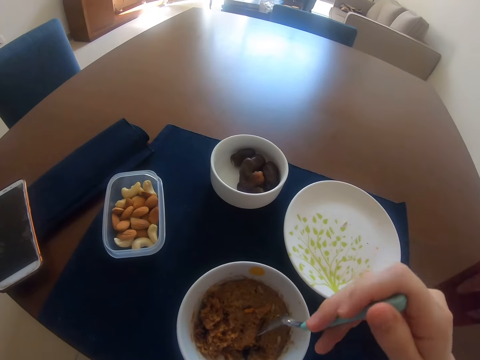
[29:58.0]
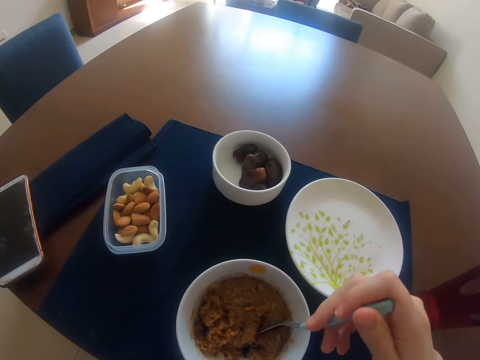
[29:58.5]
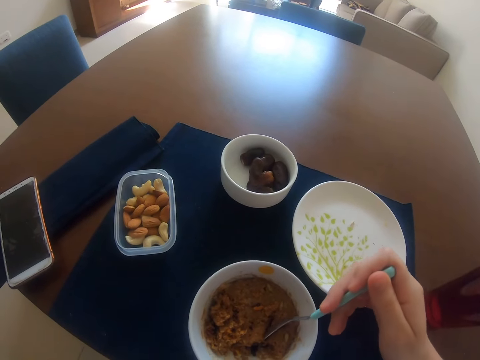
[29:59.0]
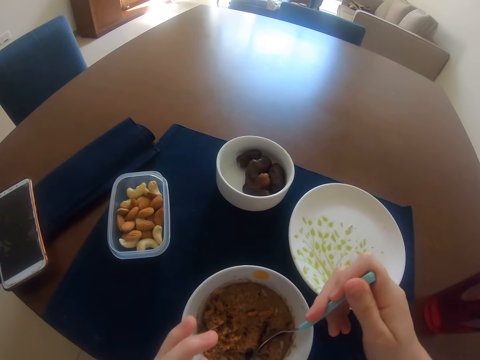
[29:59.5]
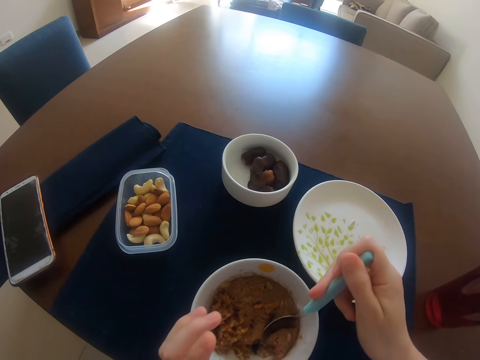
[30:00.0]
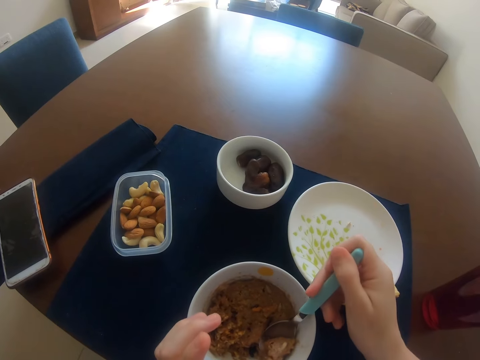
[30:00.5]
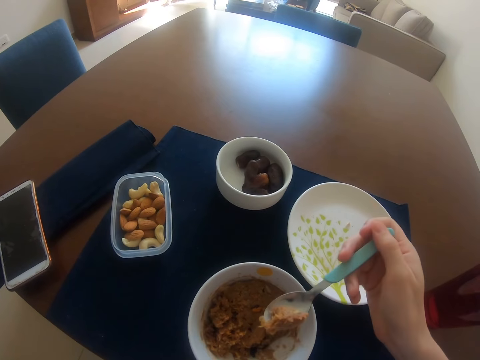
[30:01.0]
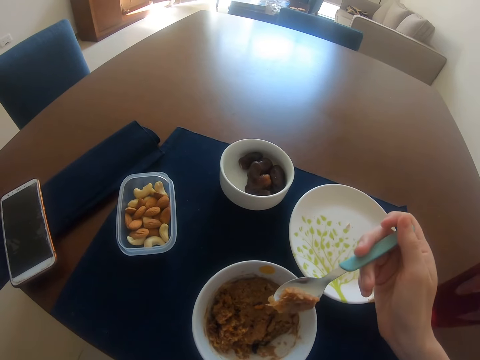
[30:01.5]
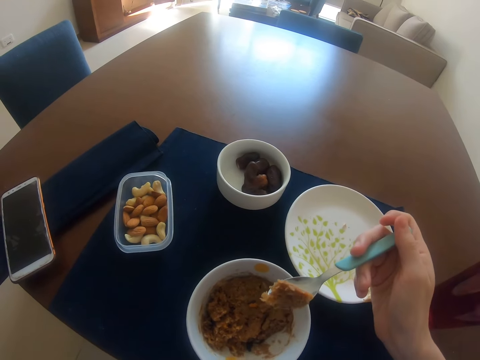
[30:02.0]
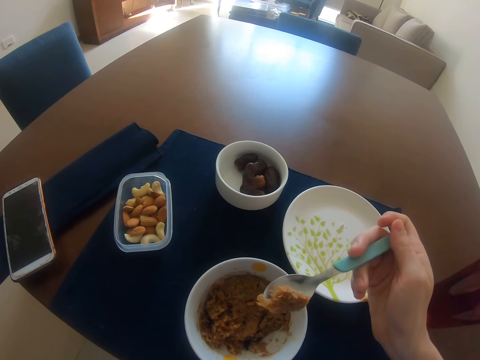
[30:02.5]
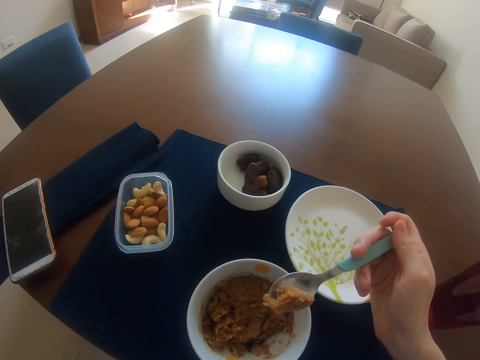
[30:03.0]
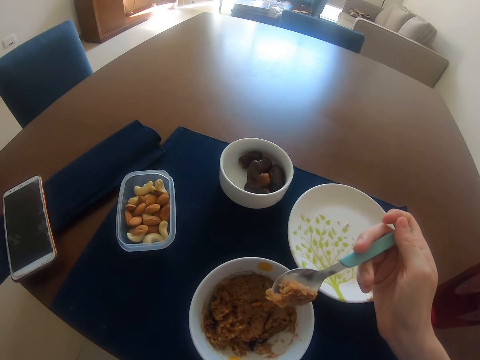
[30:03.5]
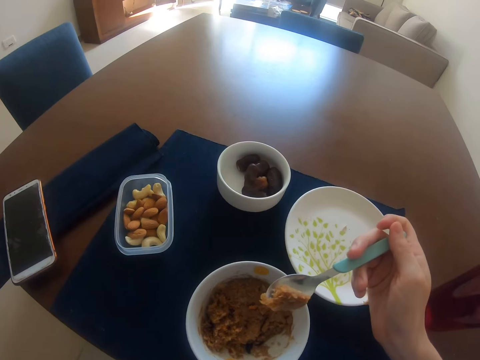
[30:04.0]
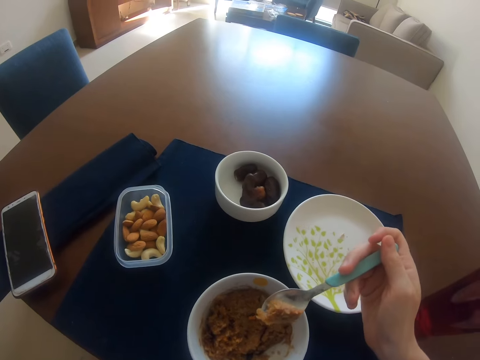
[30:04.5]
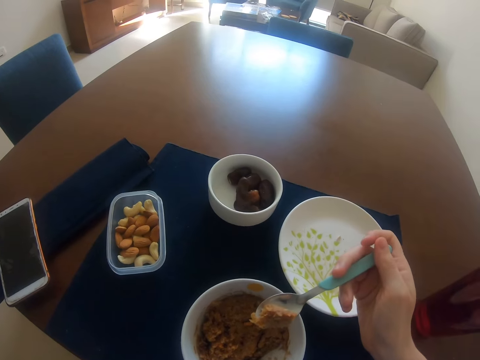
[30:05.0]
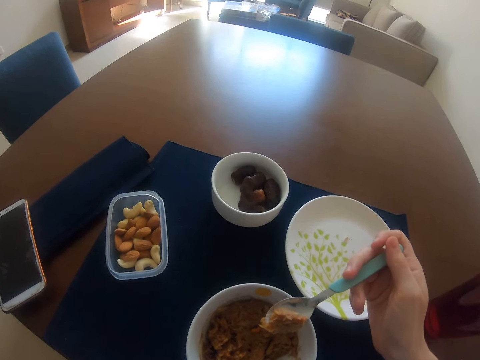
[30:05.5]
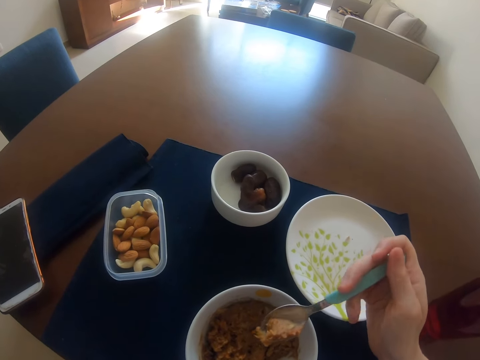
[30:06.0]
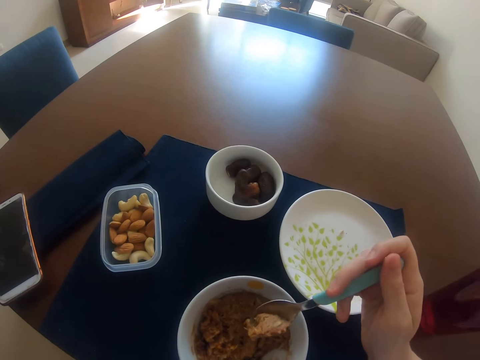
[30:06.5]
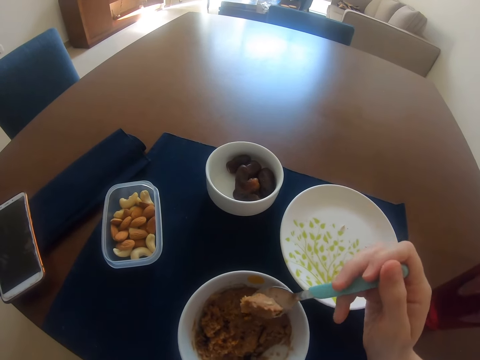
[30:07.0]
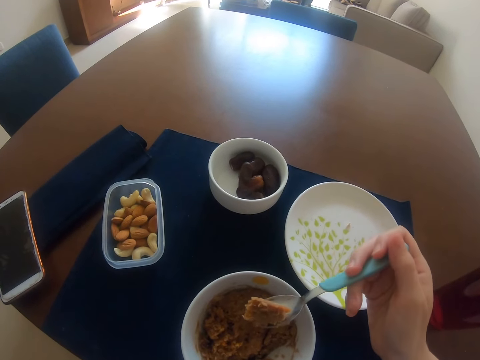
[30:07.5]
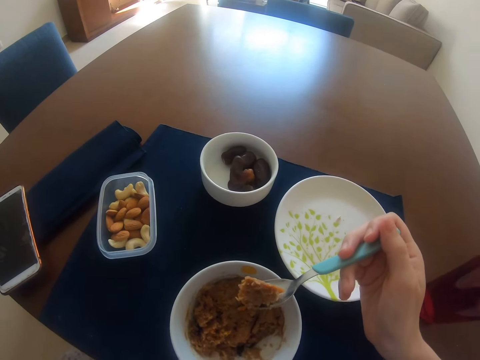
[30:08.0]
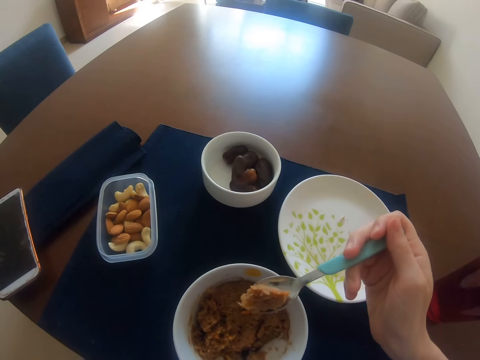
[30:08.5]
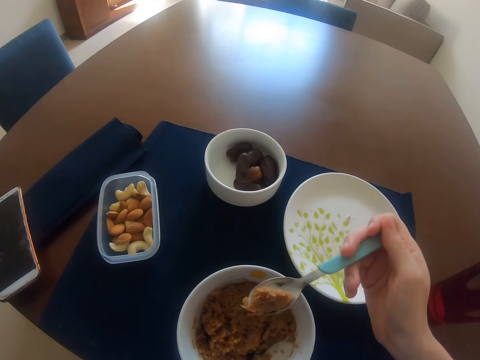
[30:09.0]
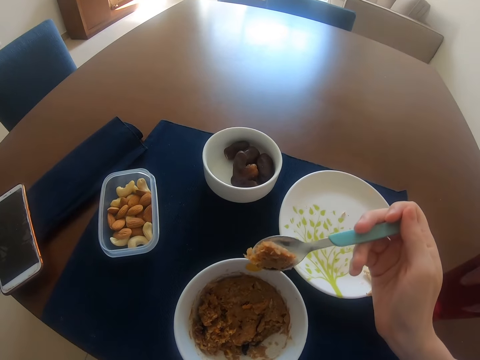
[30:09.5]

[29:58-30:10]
The camera wearer moves food on the bowl with a spoon on the right hand. They scoop food from the bowl with the spoon. They hold the spoon with the right hand.

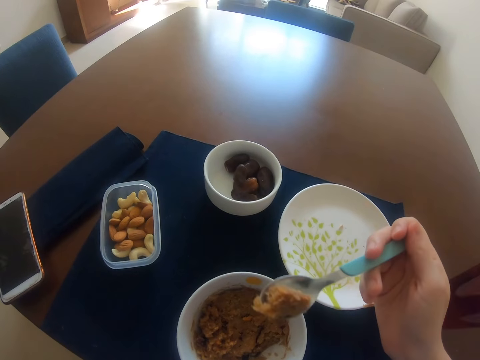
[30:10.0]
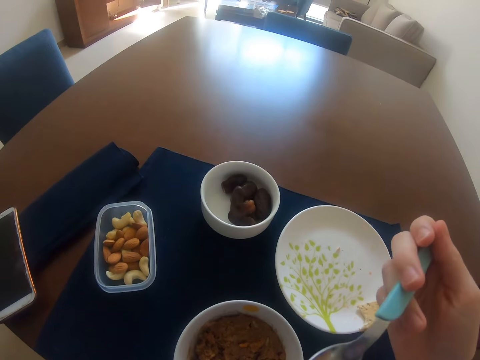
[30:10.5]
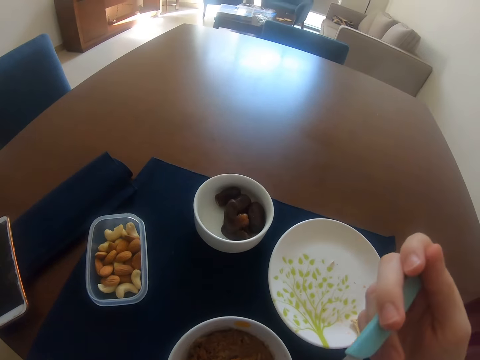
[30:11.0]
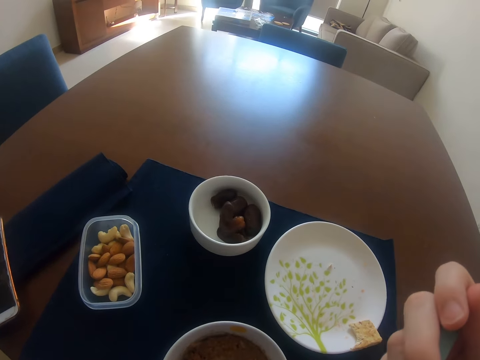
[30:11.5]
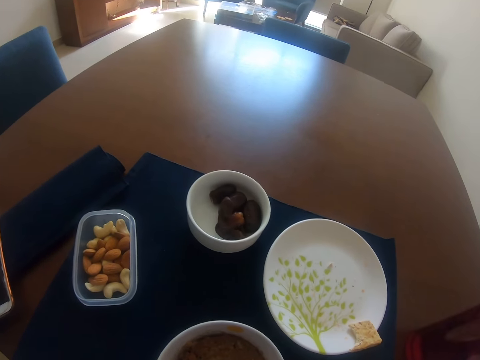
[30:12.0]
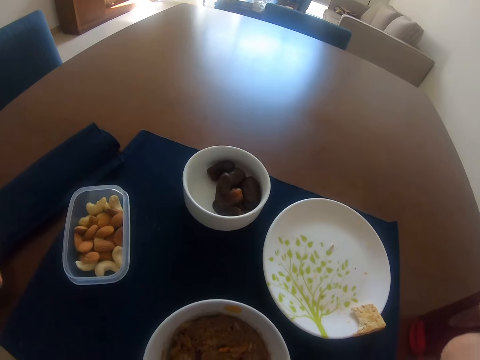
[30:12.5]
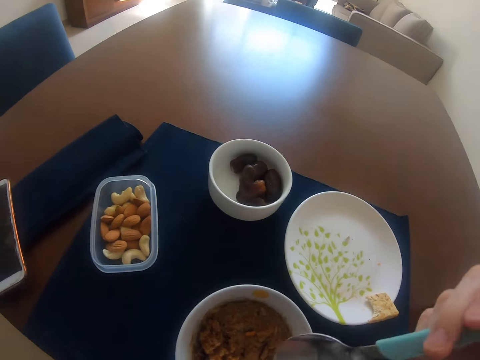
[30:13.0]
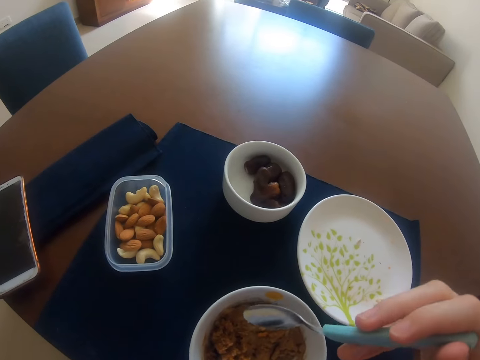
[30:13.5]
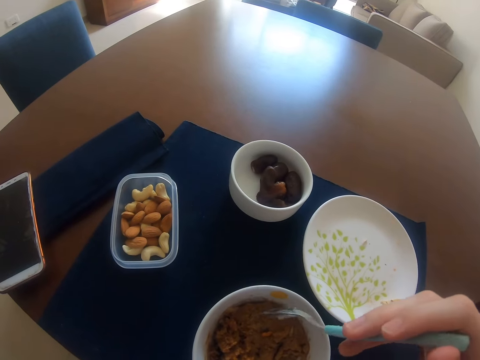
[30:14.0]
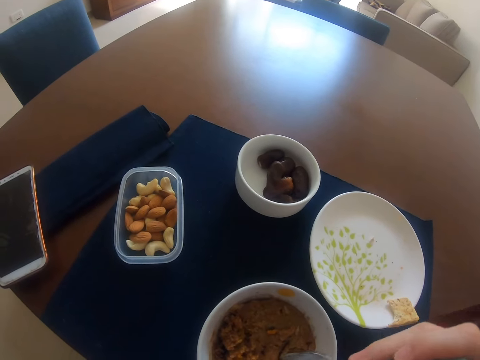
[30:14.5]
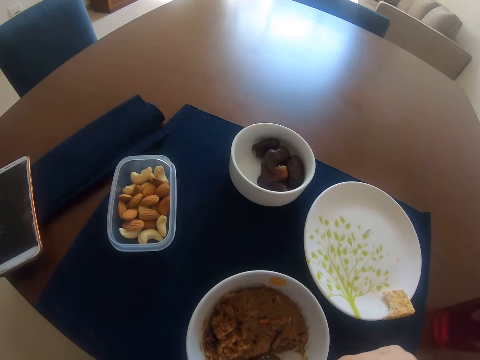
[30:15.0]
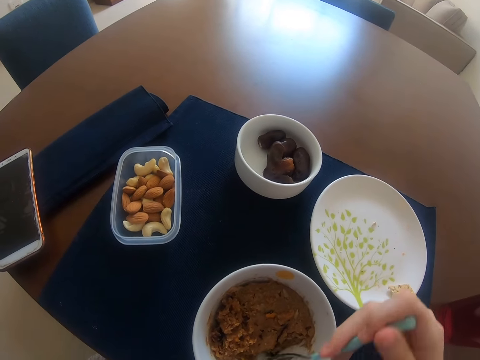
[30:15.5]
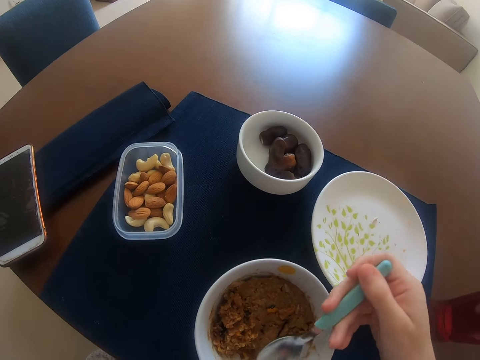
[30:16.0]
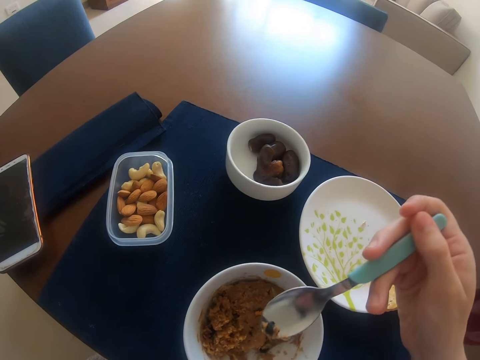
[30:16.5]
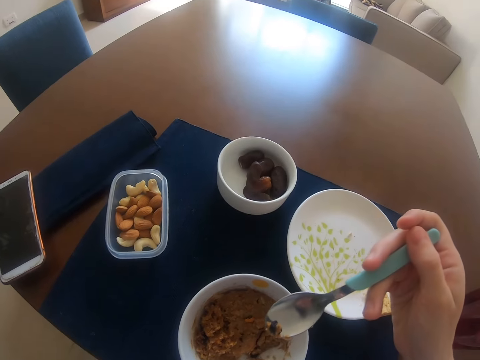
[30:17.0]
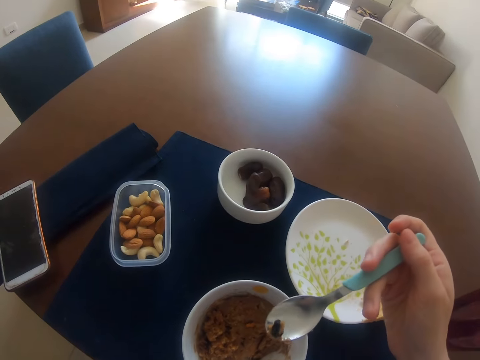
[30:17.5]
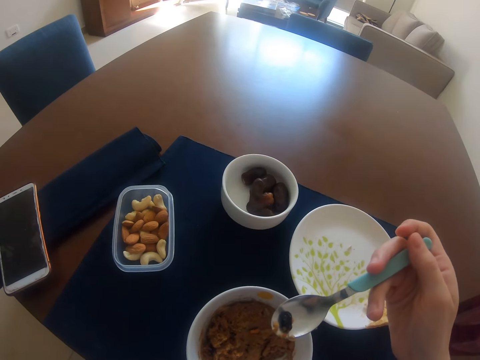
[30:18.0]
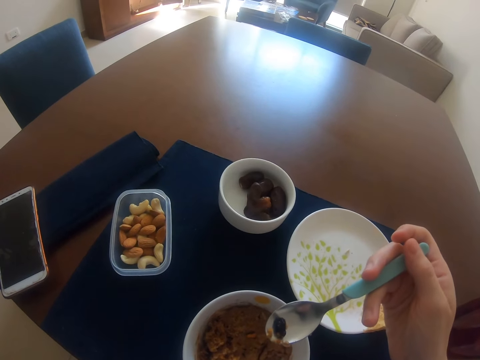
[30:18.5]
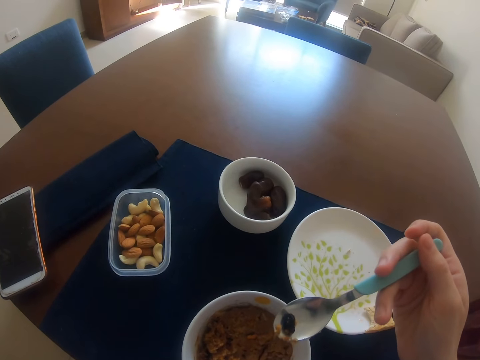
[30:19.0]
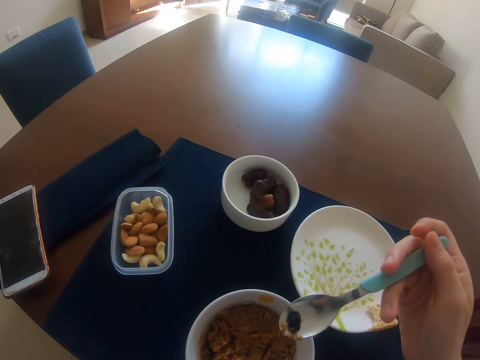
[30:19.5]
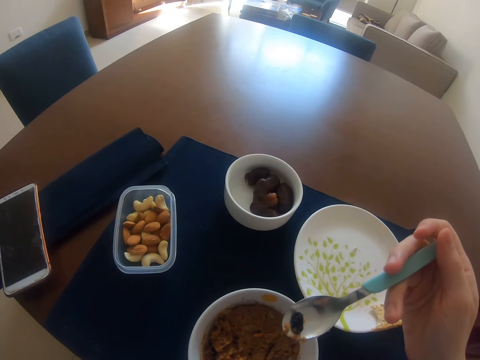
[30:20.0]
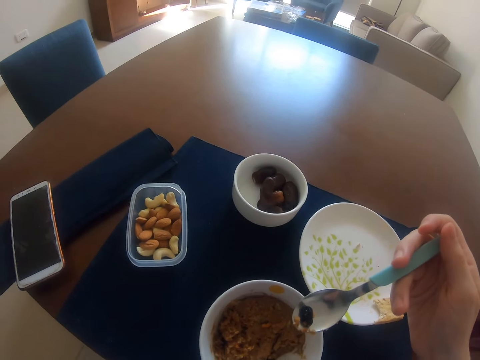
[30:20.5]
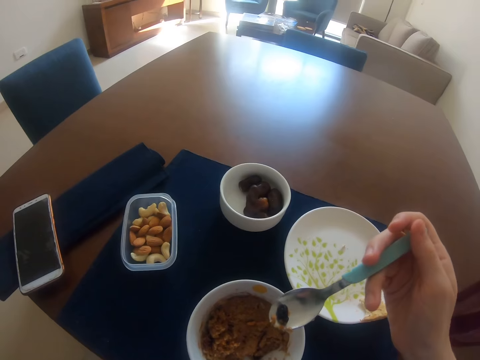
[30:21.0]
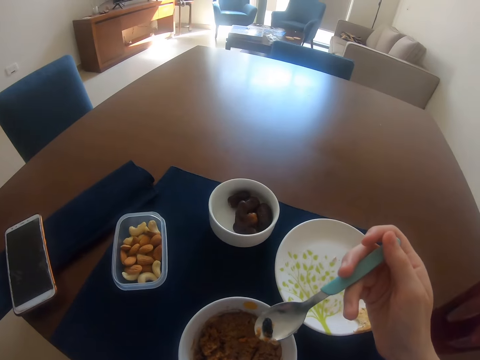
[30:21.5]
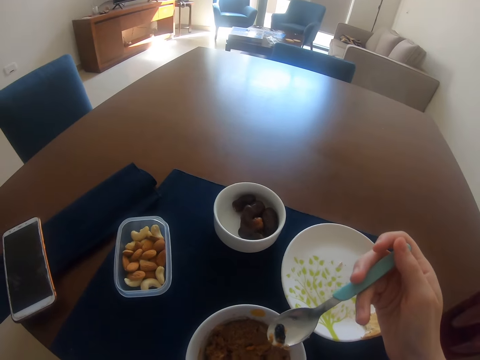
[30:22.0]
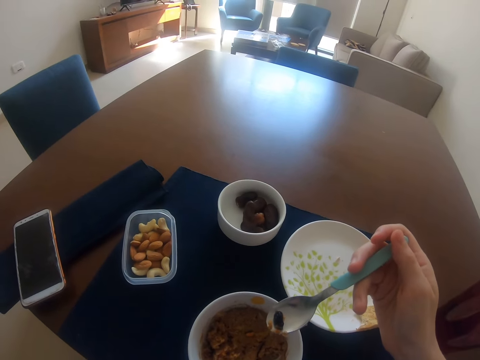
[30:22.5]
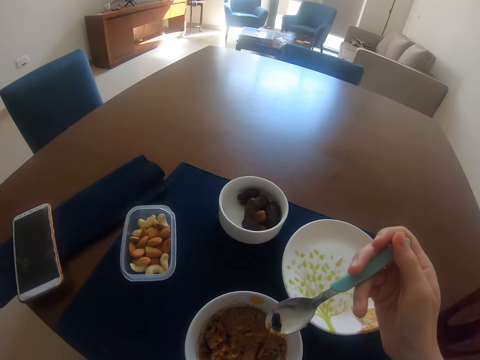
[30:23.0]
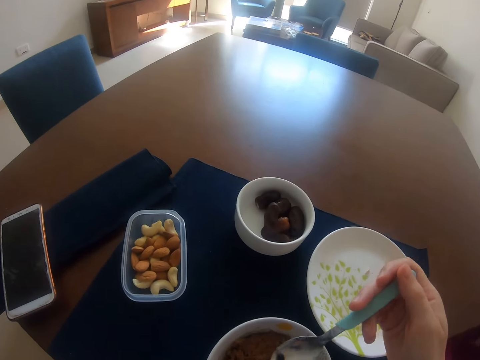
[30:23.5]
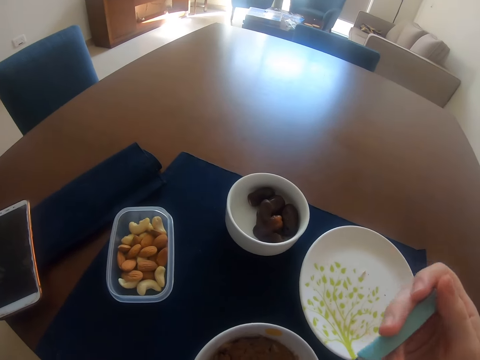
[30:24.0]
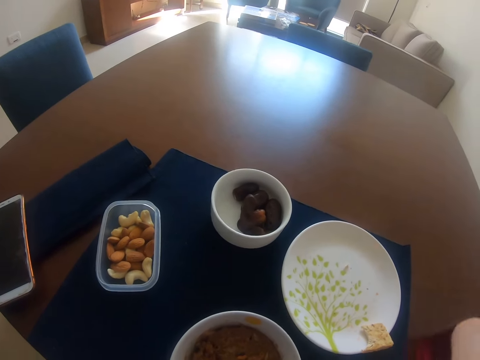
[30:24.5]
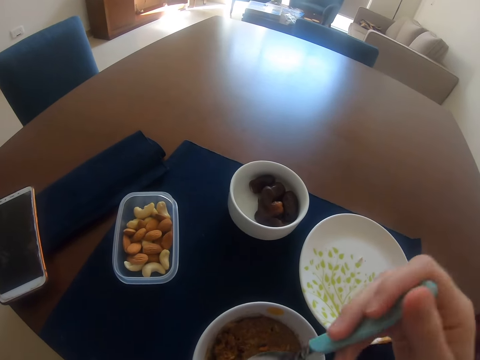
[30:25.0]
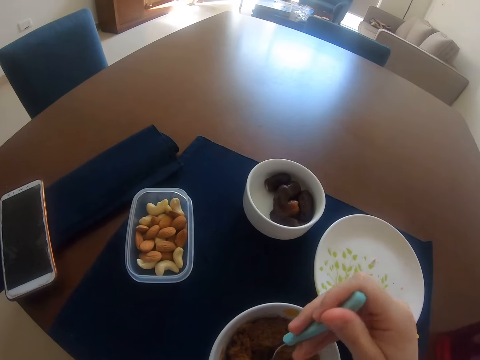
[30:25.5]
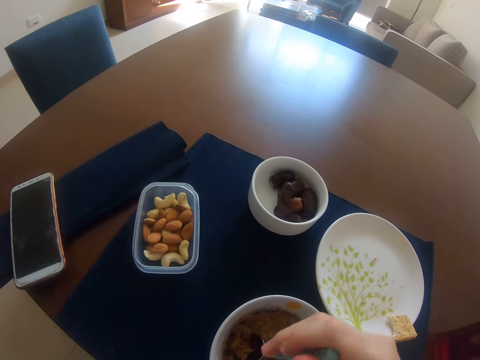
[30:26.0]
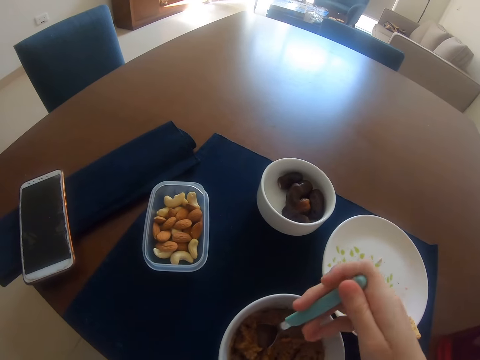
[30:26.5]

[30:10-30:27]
The camera wearer eats food in a spoon with the right hand. They scoop food from a bowl with the spoon. They move food on the bowl with the spoon. They hold the spoon with the right hand. They eat food with the spoon on the right hand.
